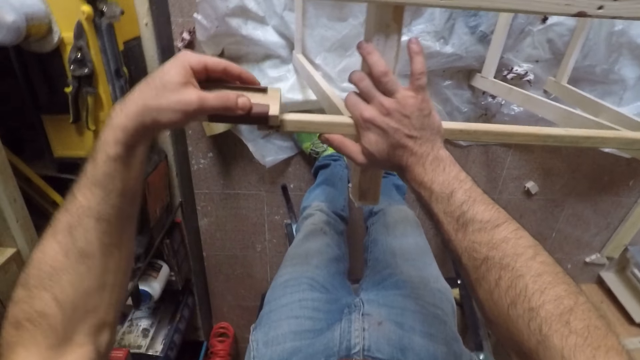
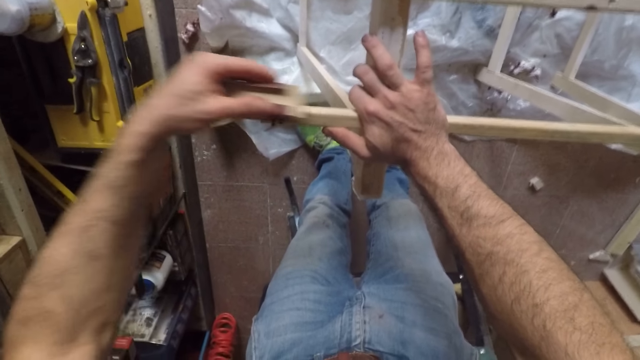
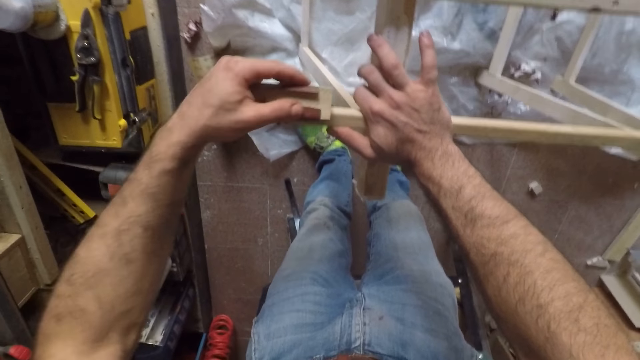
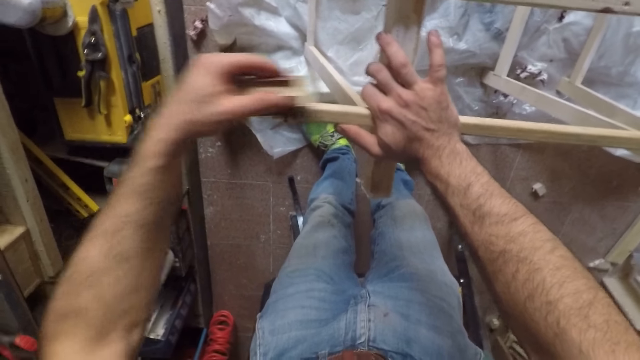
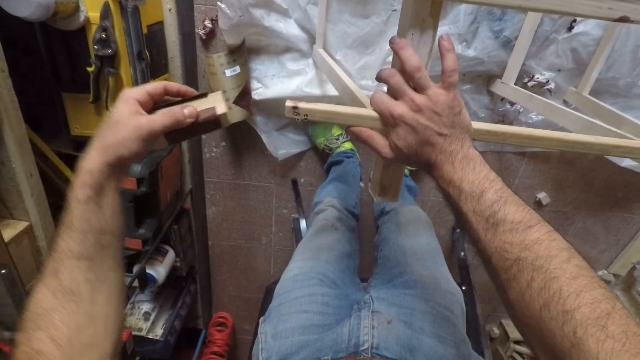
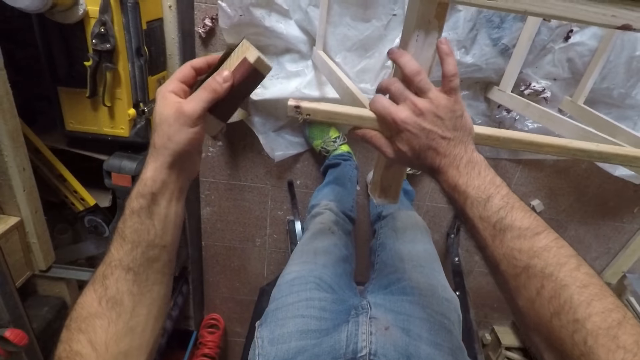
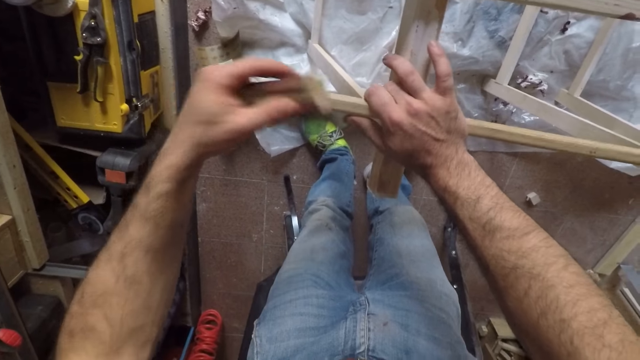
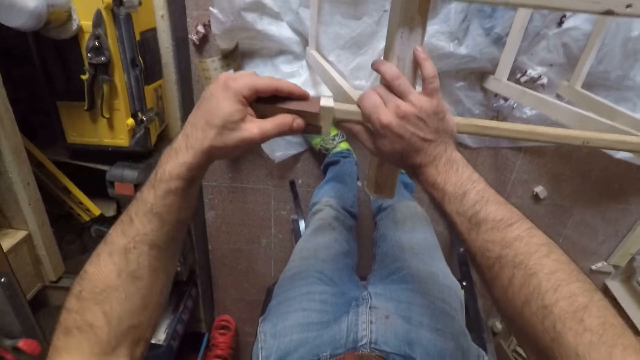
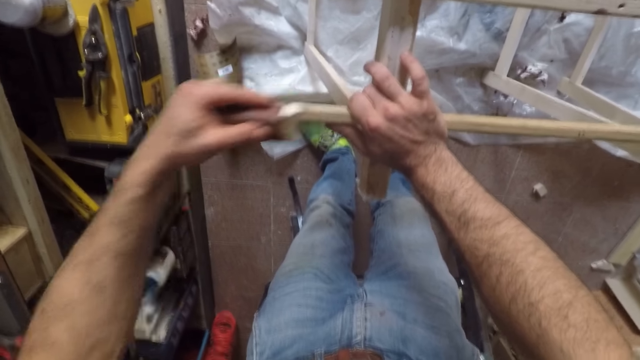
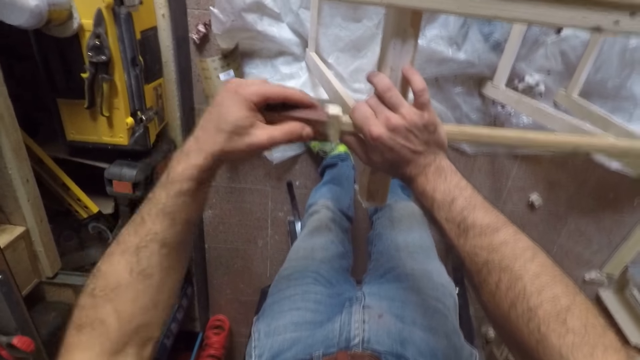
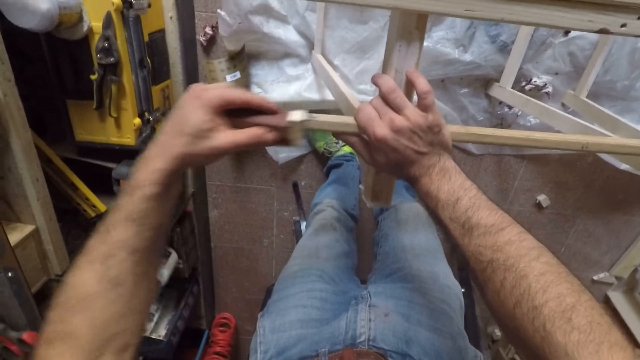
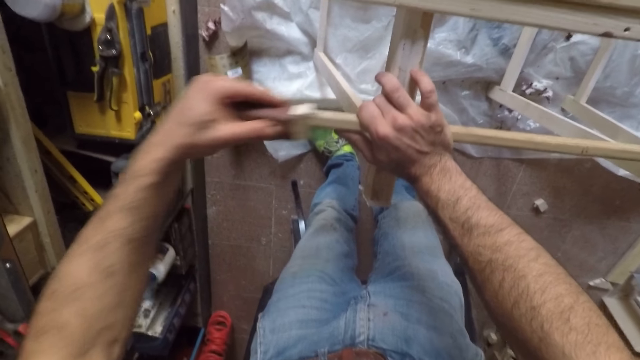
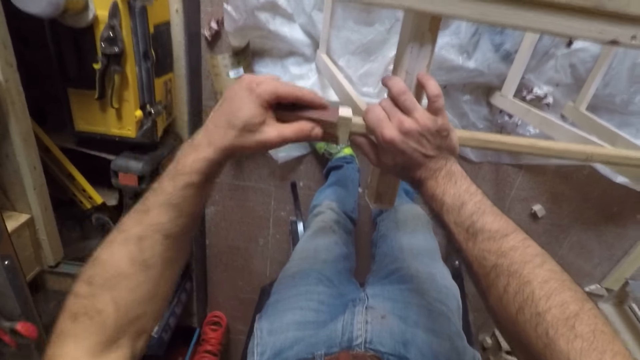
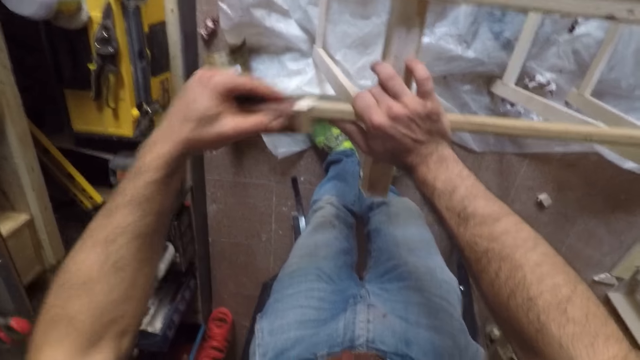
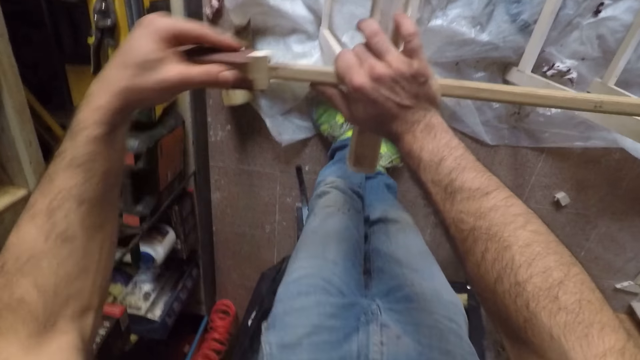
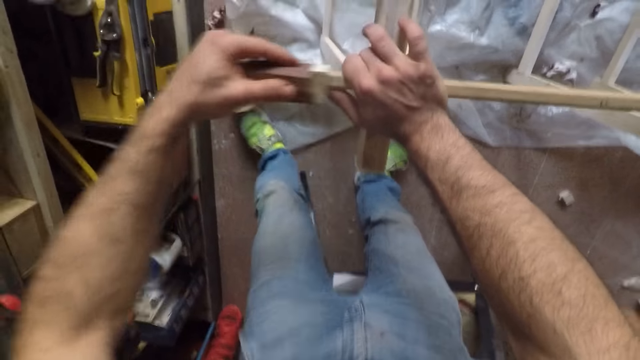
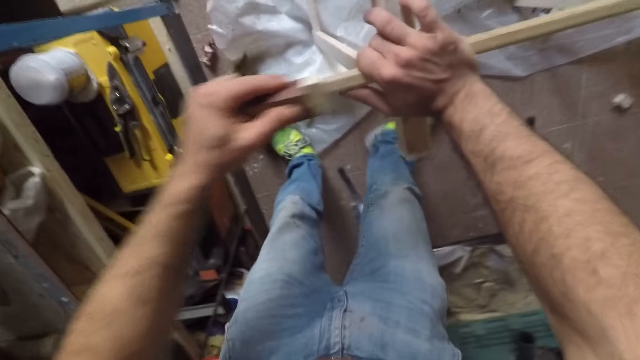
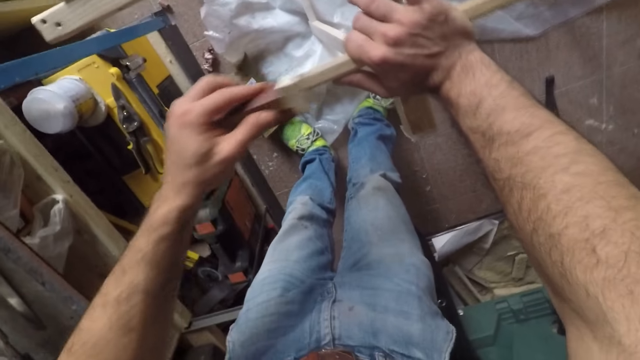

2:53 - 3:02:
The camera wearer turns the long wooden stick or piece of wood to the side. They scrub the piece of wood with a sandpaper.

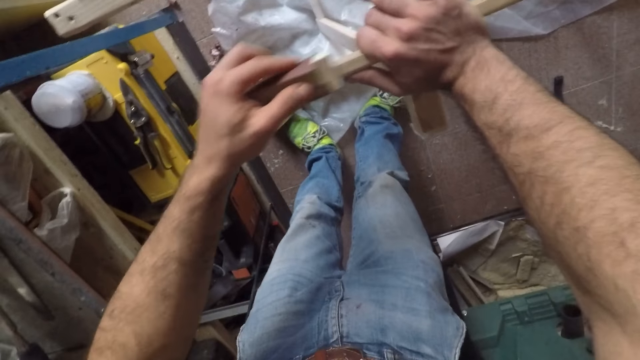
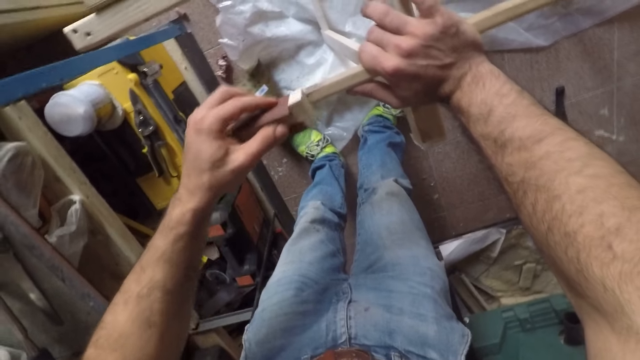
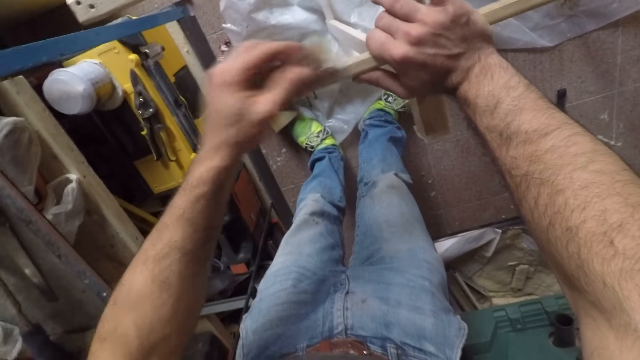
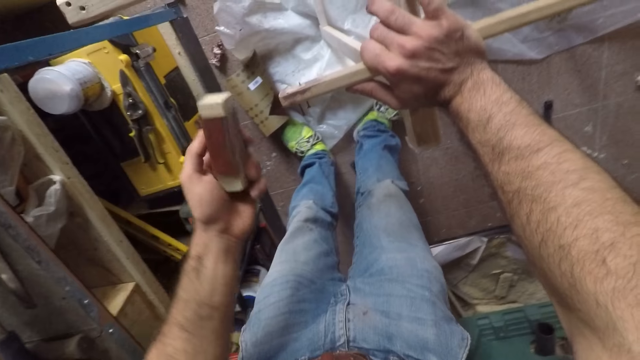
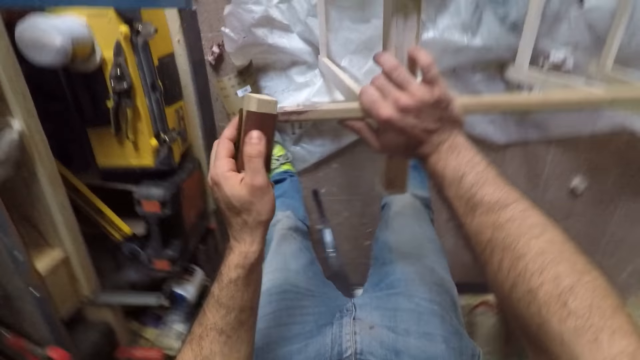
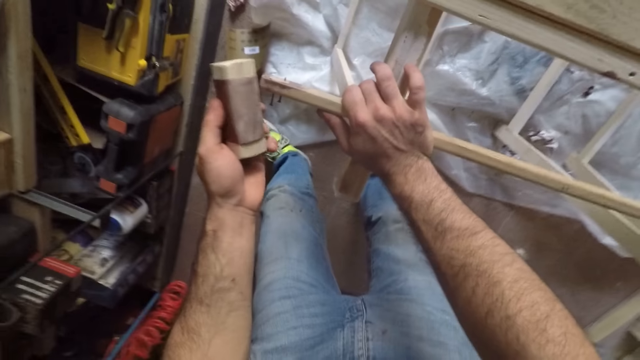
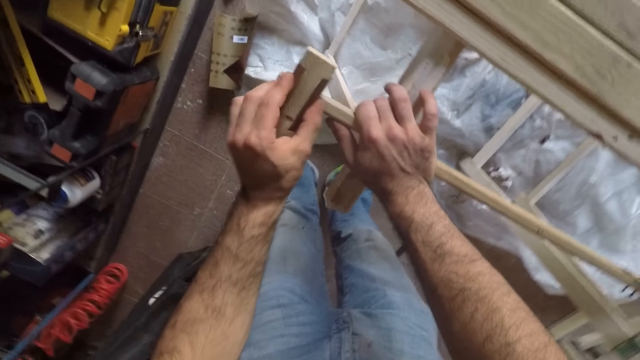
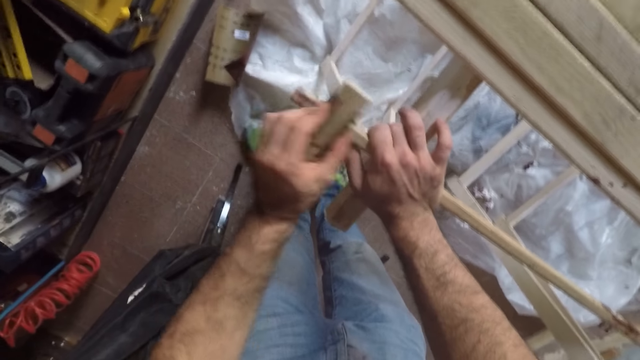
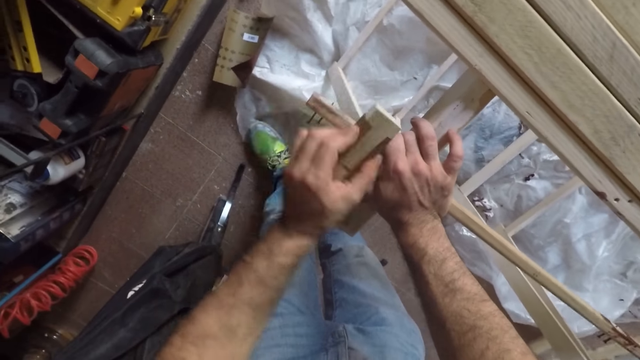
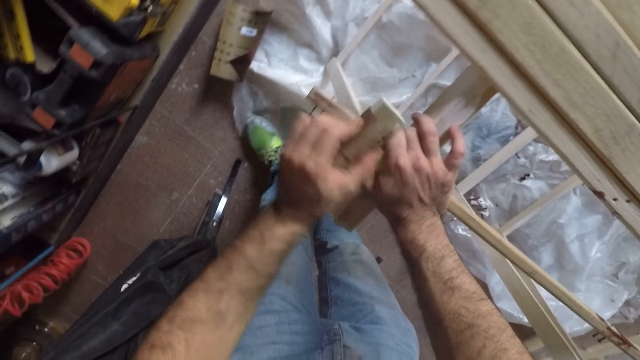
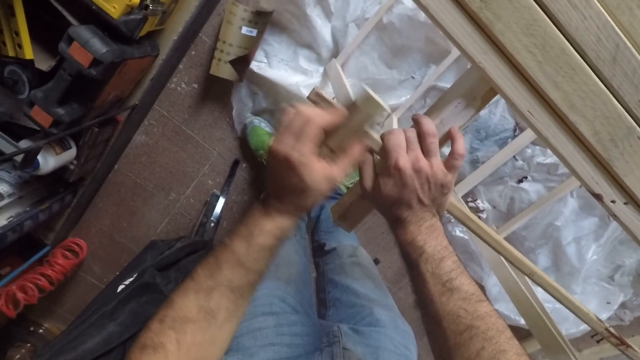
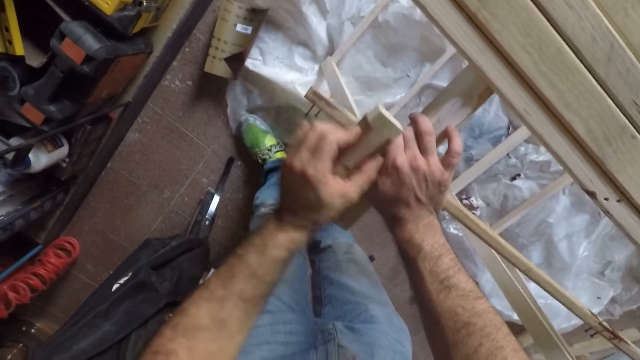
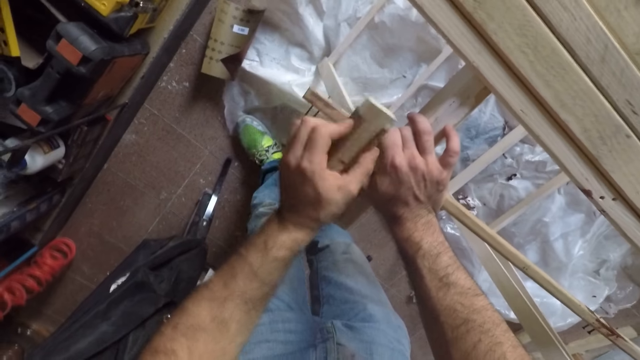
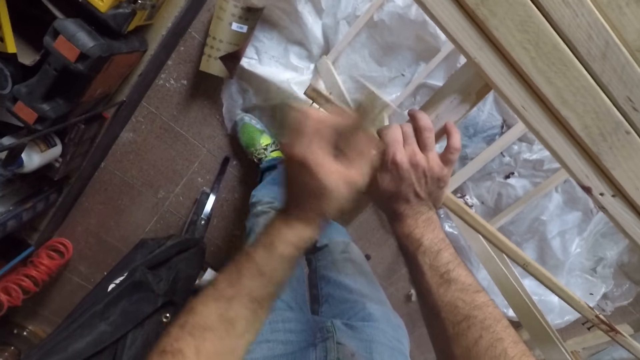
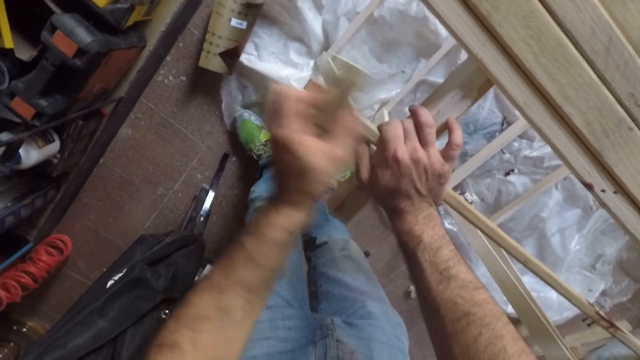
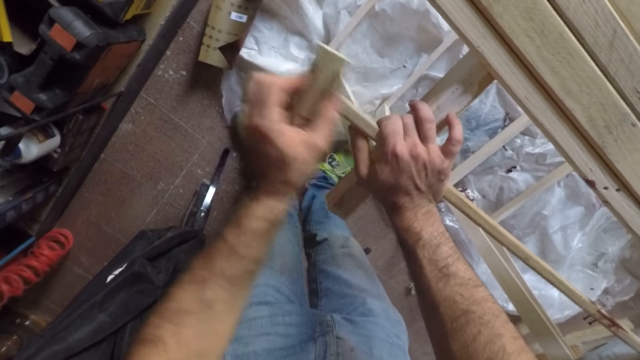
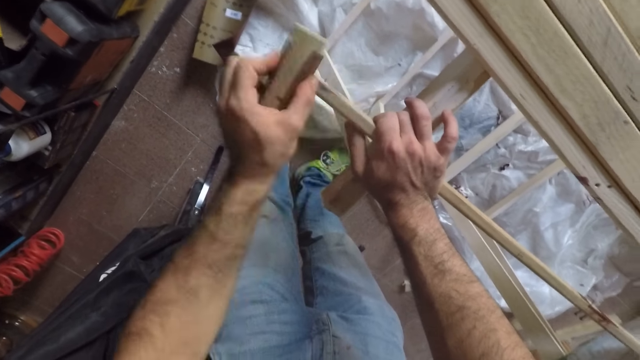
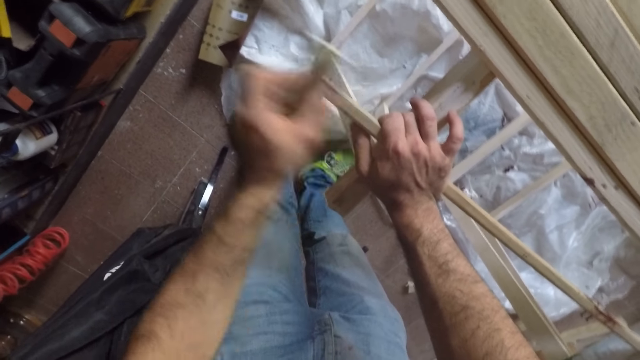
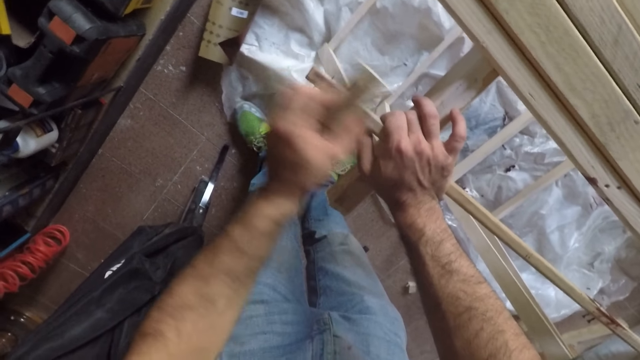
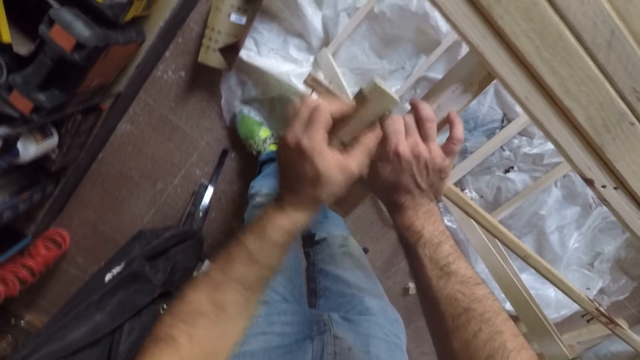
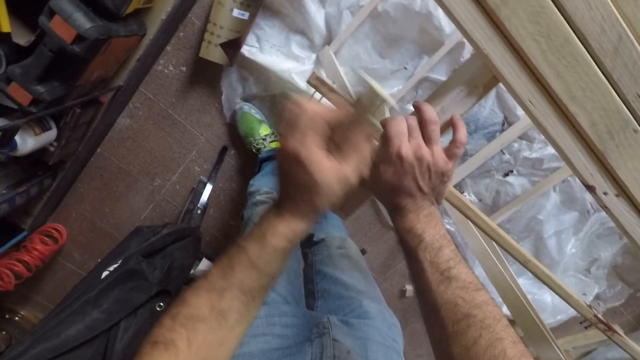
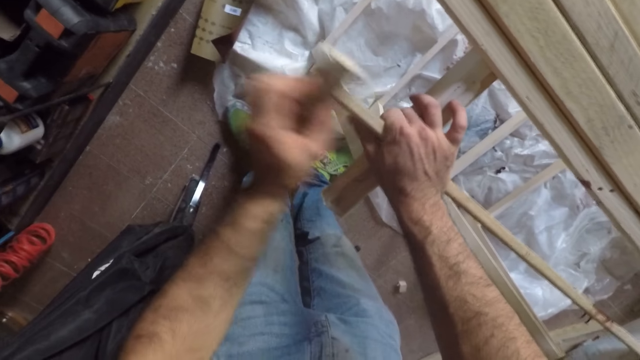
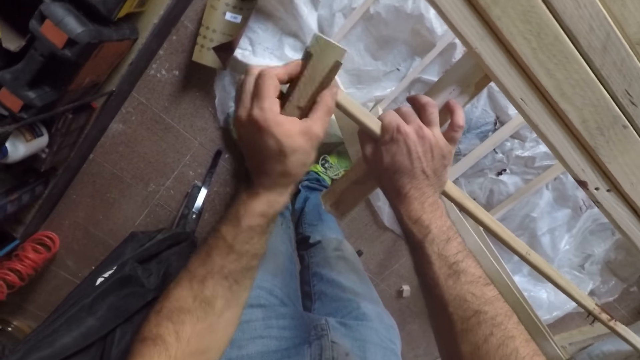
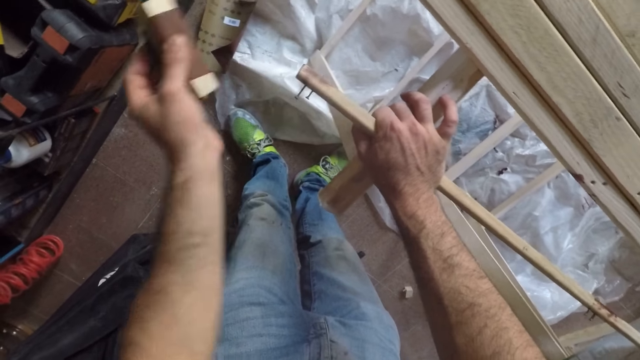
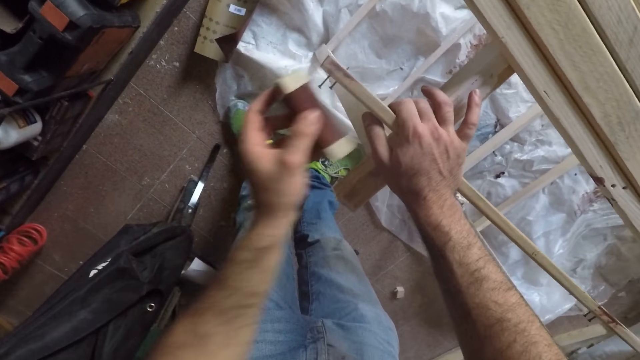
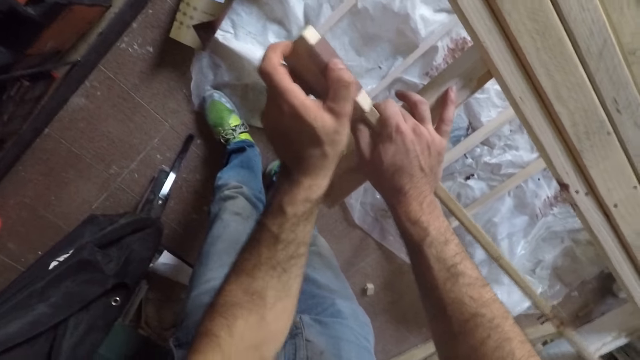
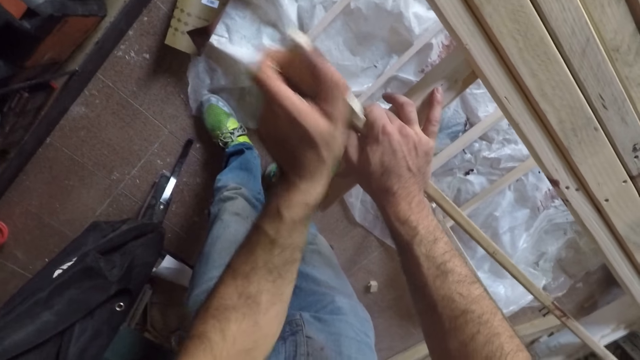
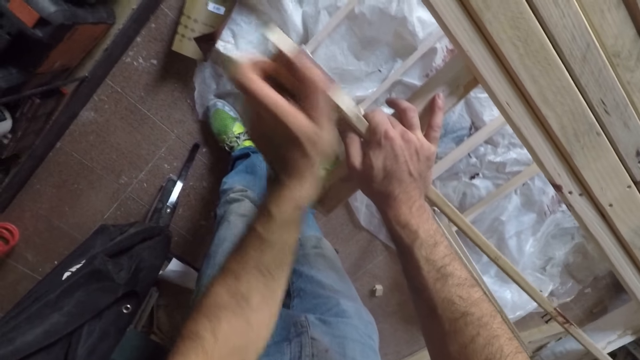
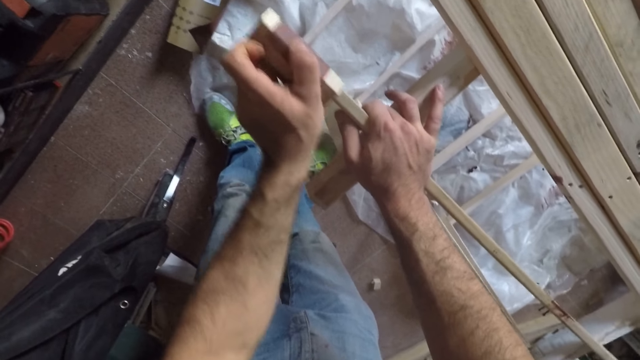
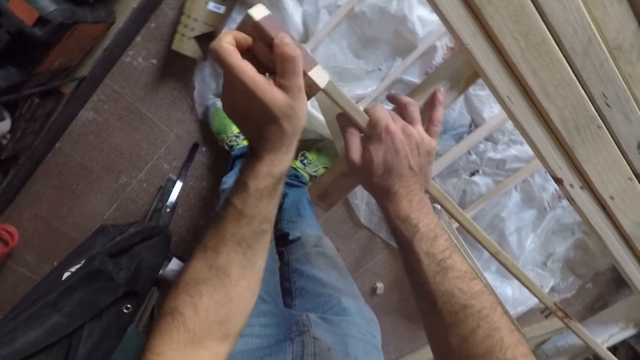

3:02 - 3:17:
The camera wearer stares at a sandpaper. They scrub a piece of wood with the sandpaper.
